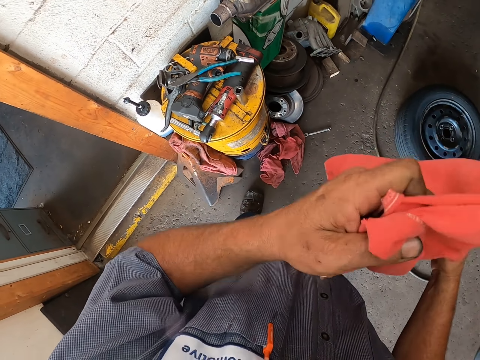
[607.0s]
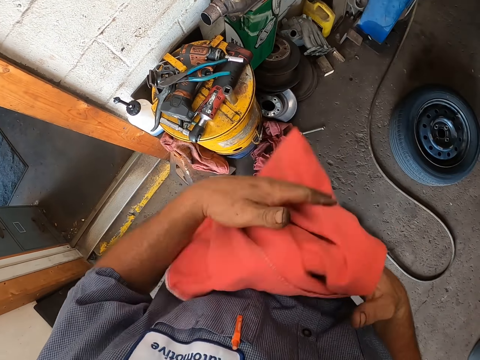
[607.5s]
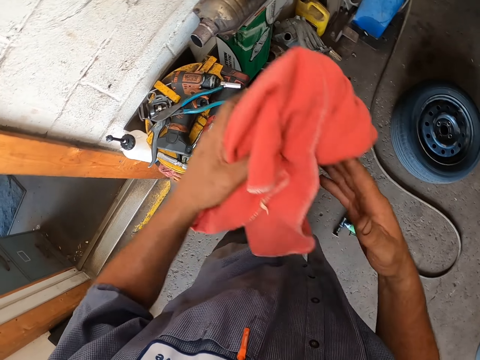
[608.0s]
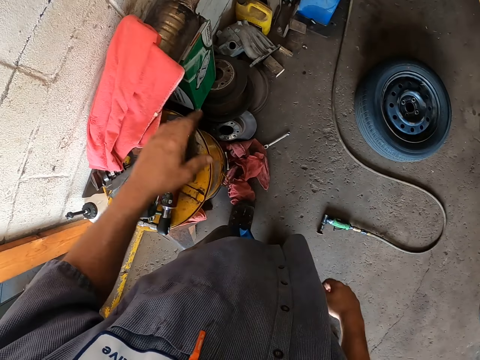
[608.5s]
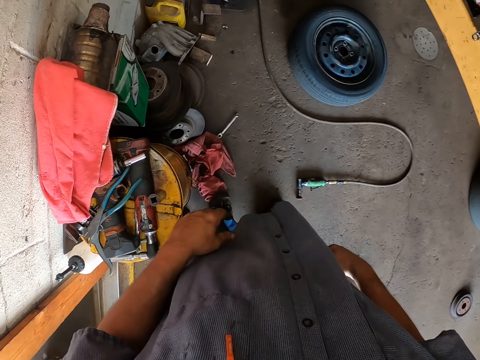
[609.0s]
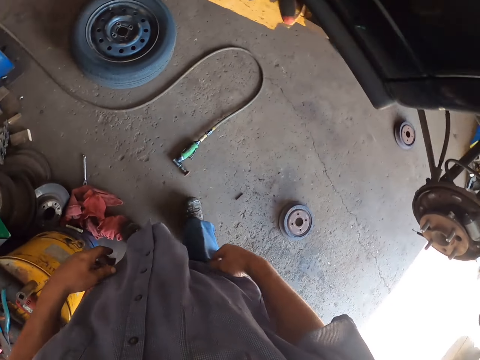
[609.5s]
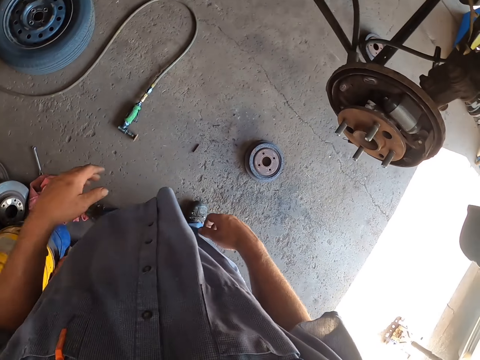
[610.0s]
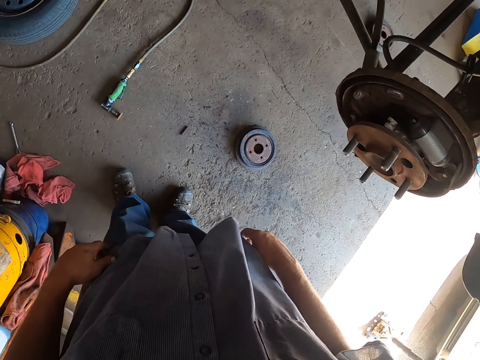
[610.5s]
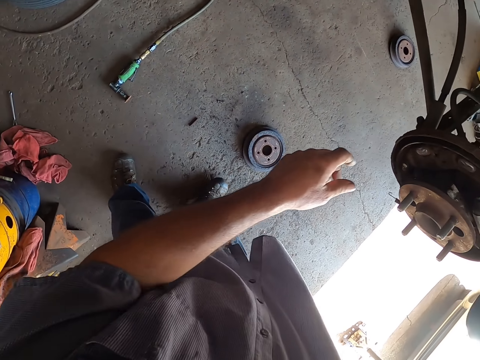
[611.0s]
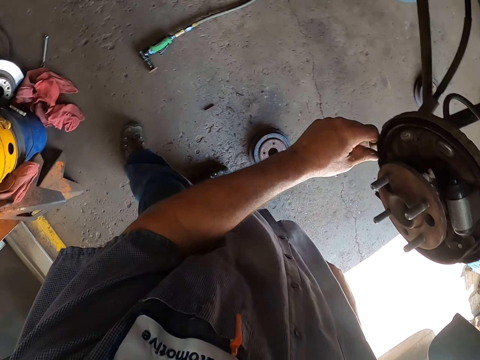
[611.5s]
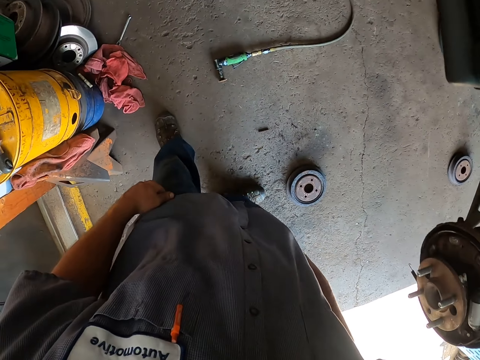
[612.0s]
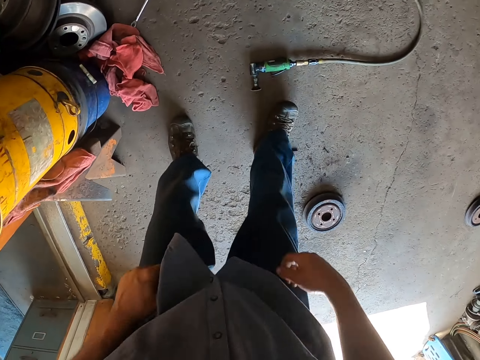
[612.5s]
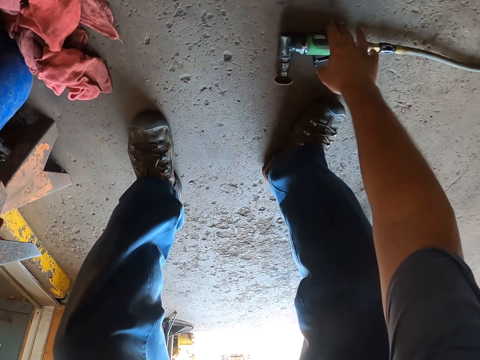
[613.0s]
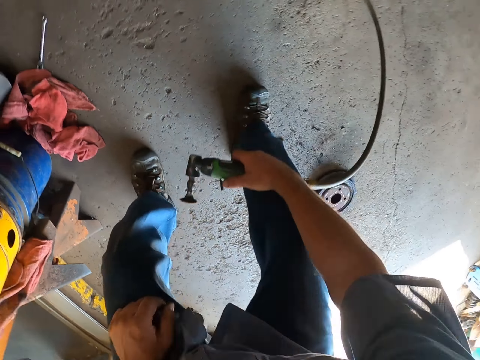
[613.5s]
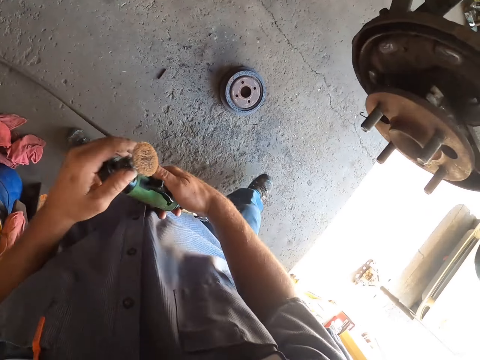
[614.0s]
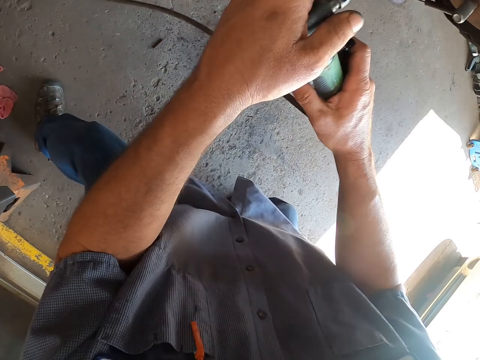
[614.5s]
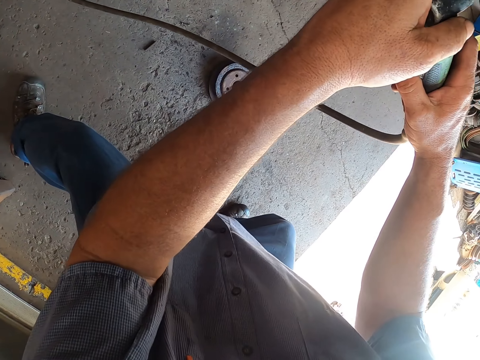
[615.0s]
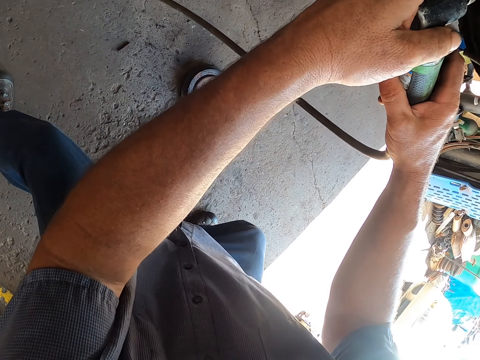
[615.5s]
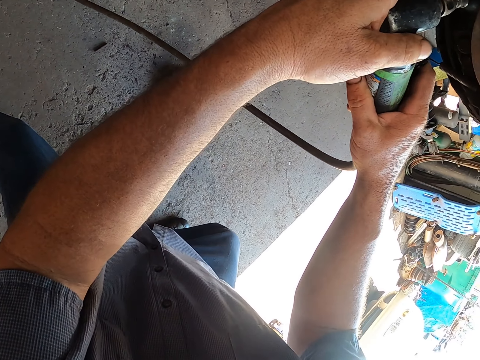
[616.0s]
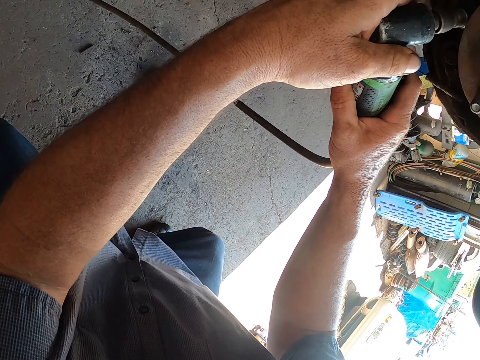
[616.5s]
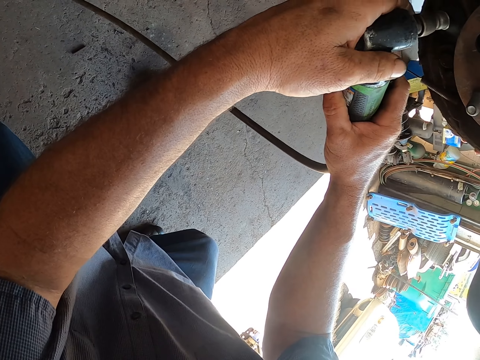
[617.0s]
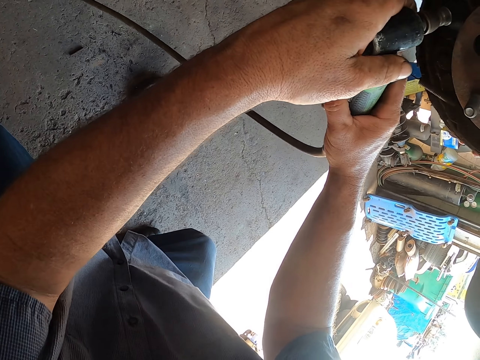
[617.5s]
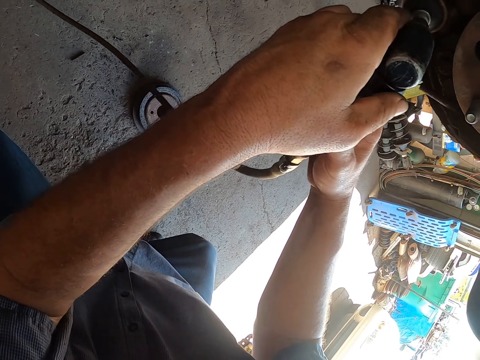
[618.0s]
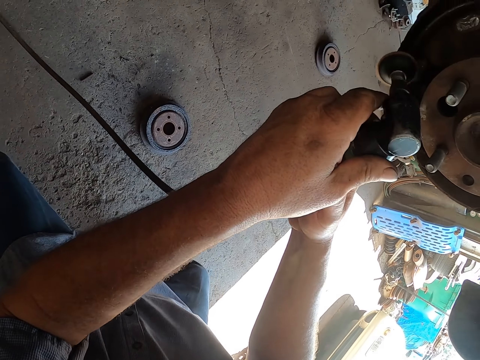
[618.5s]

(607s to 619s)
The camera wearer folds a towel. They put the cloth on top of tools and walk around. They touch the hub of the car, pick a sanding machine from the floor, and smoothen the hub of the car with the sanding machine.

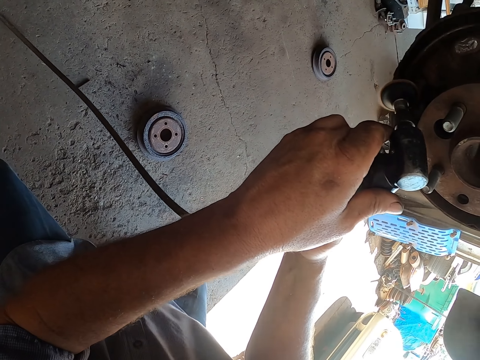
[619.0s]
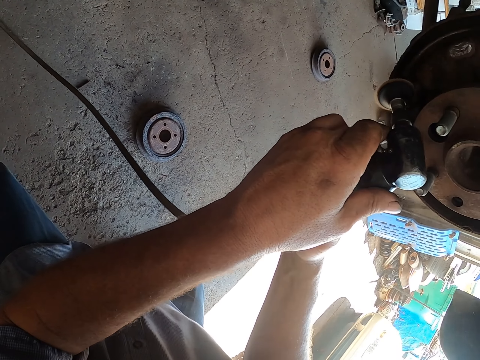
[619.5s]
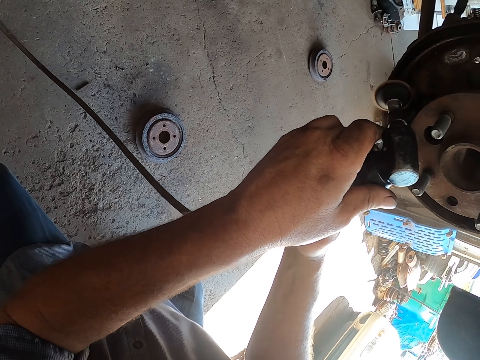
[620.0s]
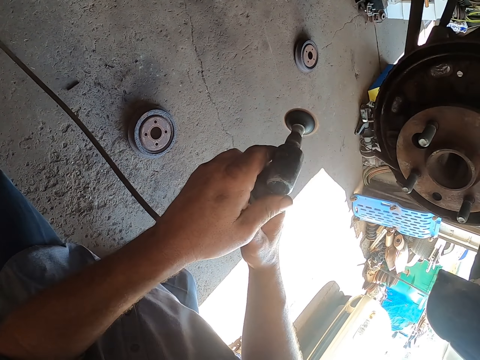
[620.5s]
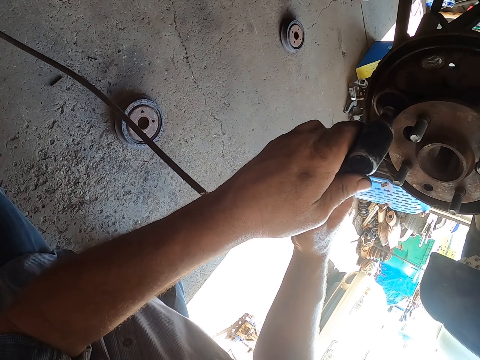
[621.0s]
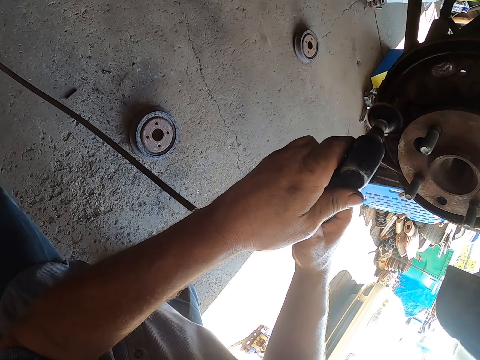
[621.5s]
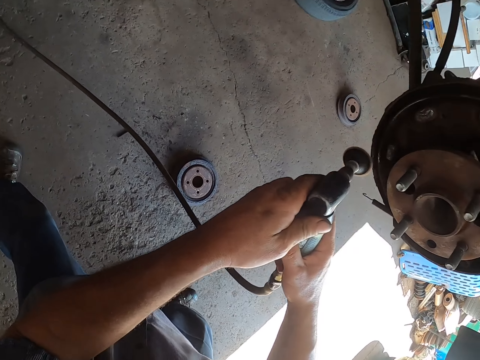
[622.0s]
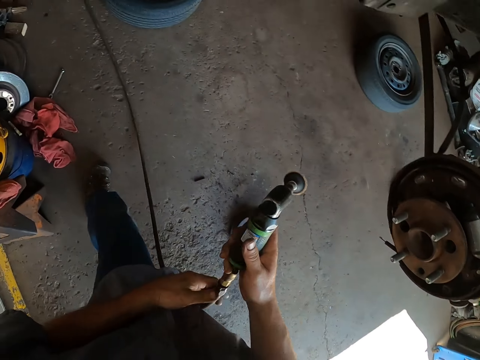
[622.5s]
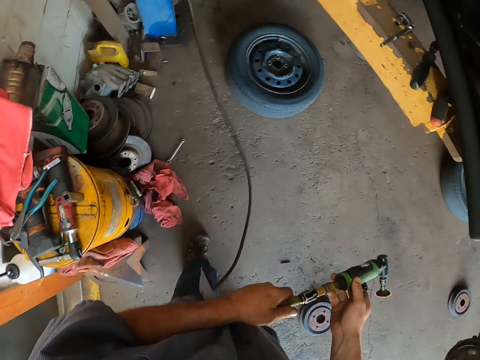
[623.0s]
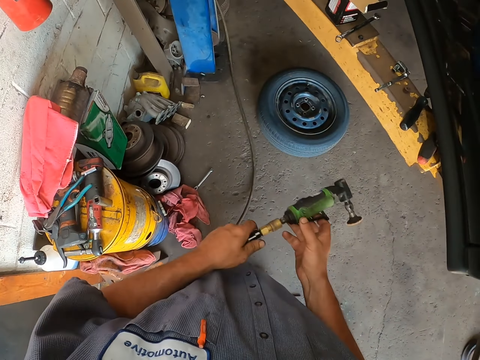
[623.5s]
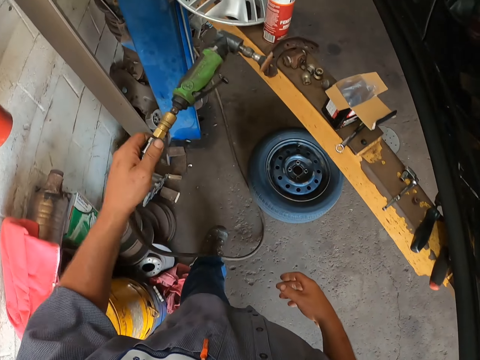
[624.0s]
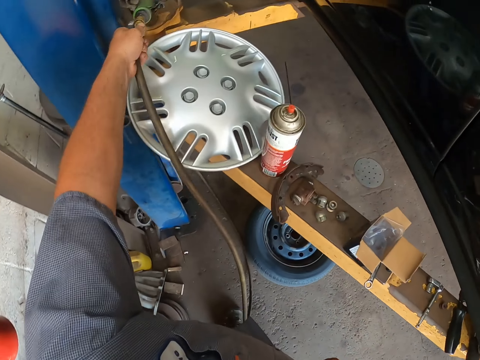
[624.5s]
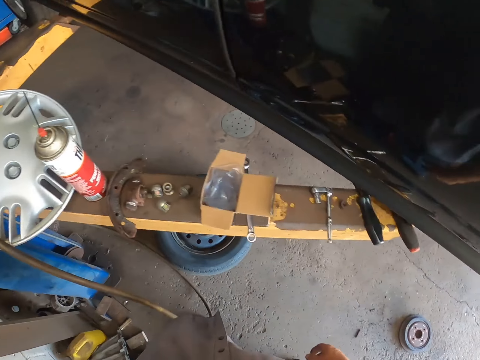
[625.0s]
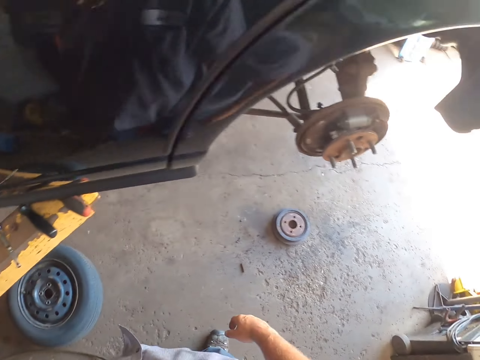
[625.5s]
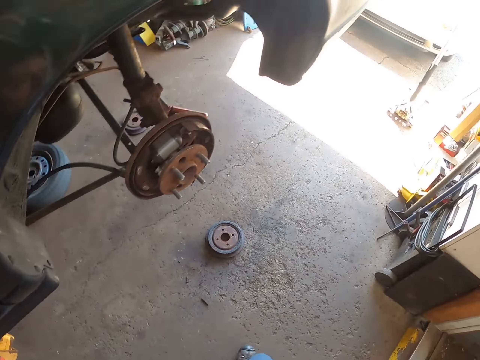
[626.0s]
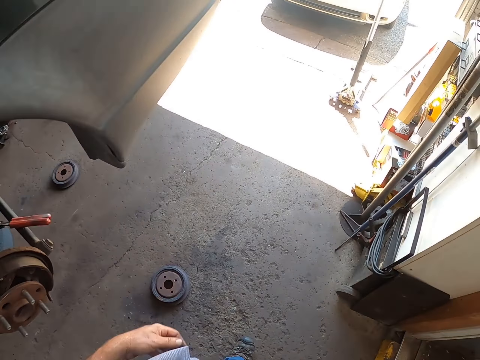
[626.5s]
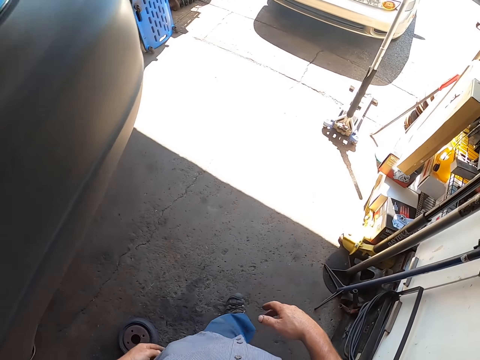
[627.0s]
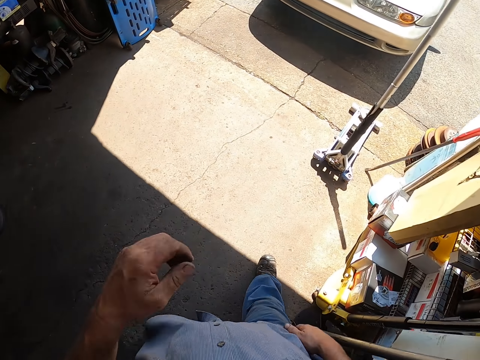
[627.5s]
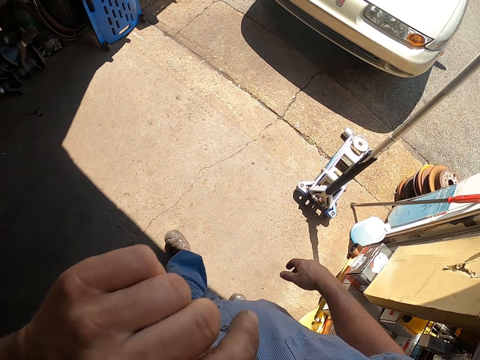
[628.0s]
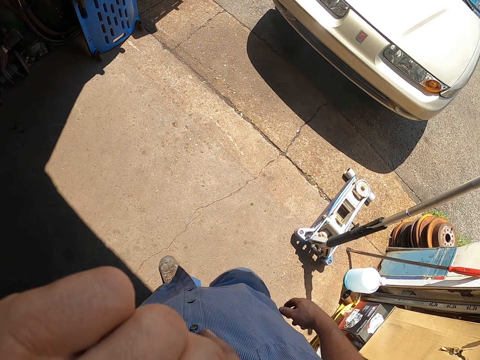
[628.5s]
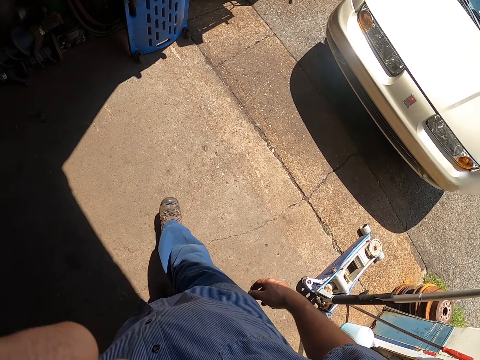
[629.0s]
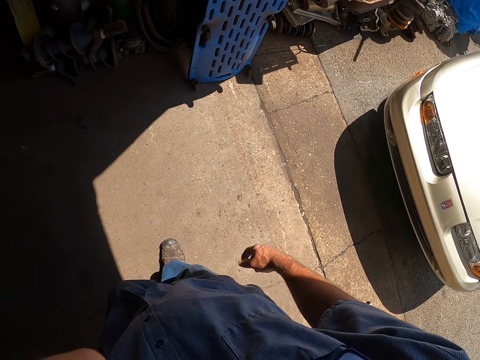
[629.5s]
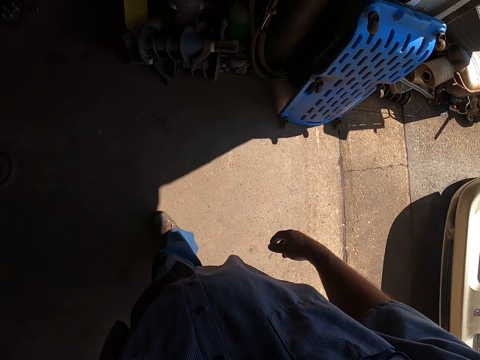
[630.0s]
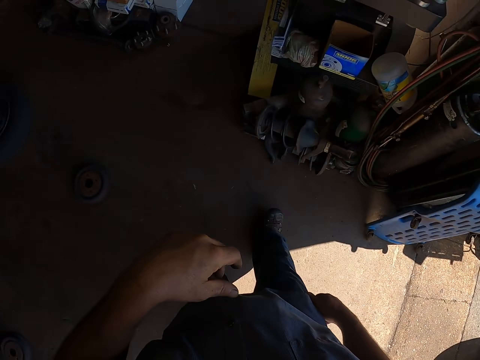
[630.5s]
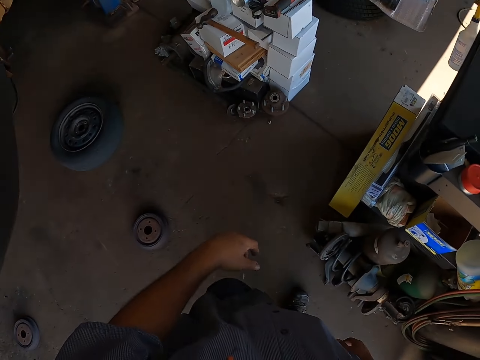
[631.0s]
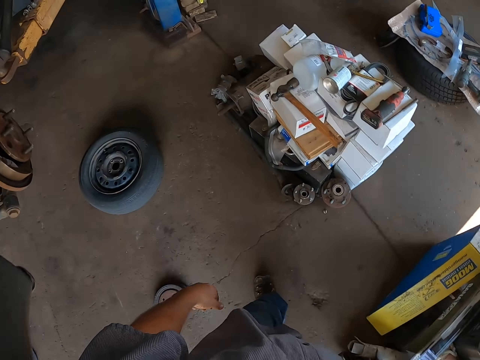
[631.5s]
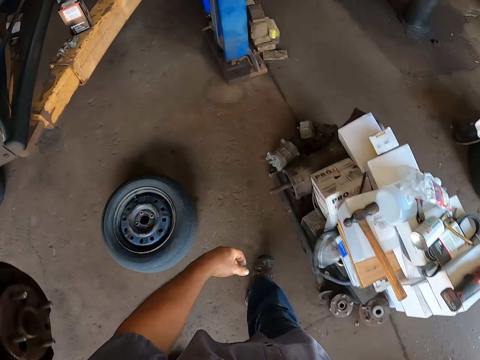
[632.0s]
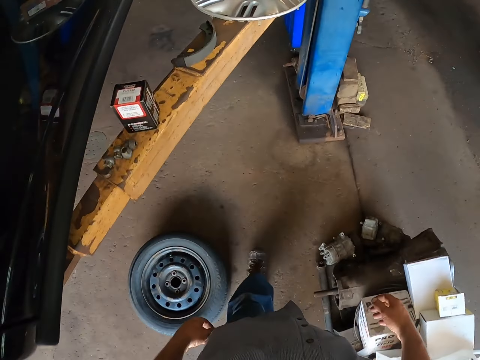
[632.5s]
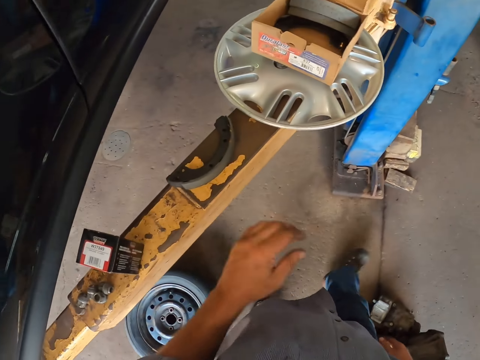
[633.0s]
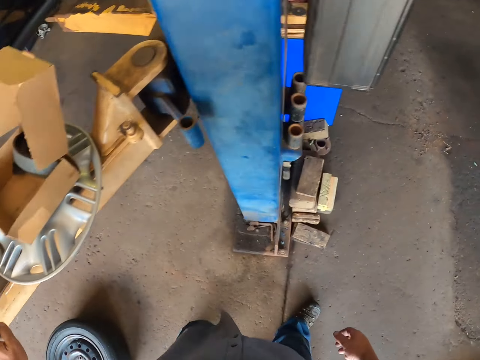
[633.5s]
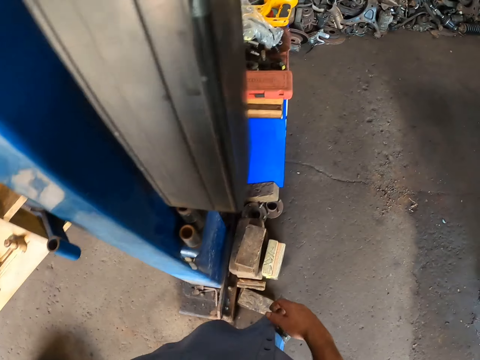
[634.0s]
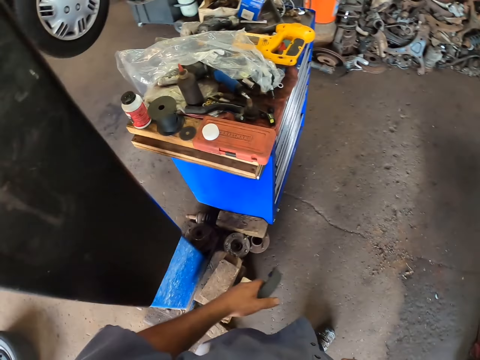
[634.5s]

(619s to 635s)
The camera wearer fixes the vehicle. They walk around, put the sanding machine on top of the metal surface, and walk around. They rub their face. They pick a wheel bearing from the metal surface.
